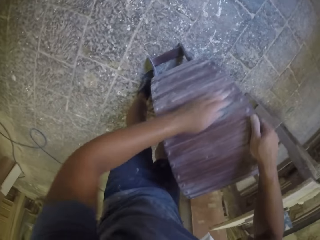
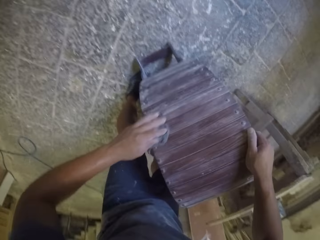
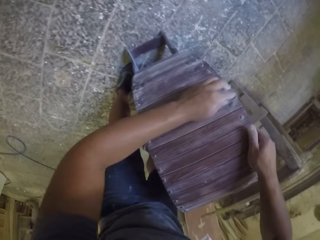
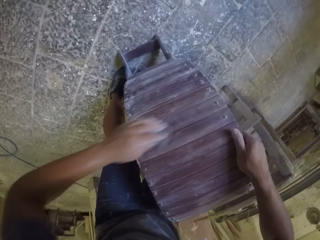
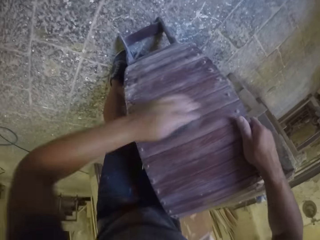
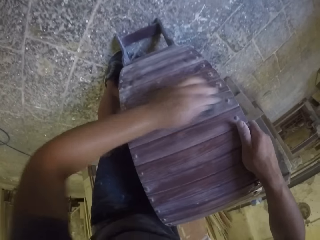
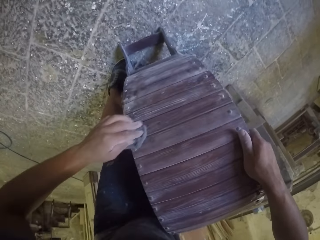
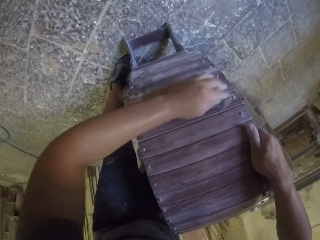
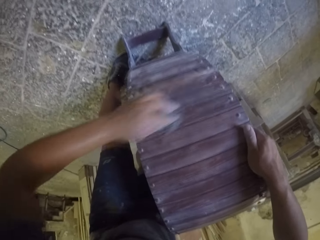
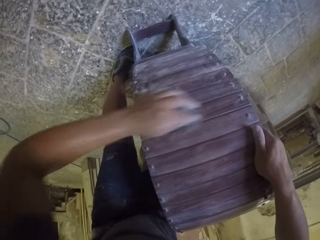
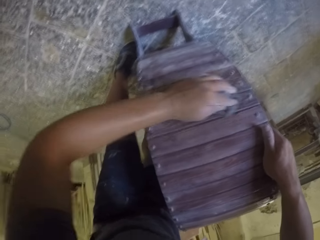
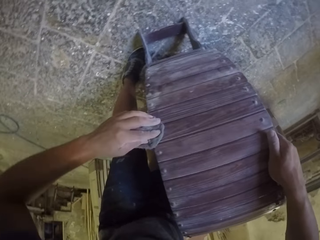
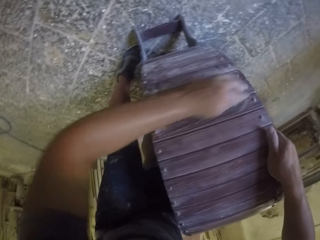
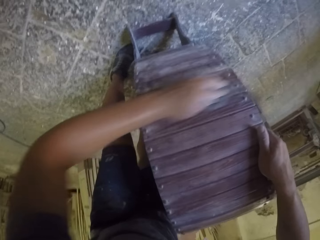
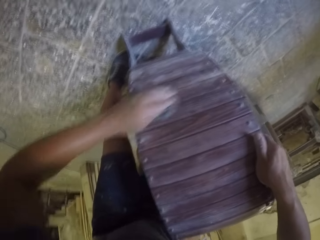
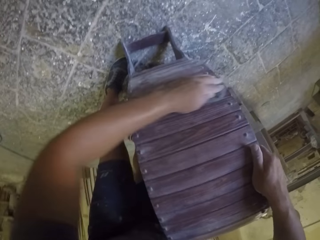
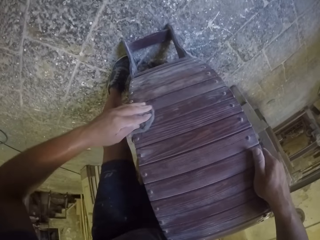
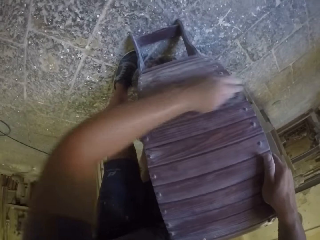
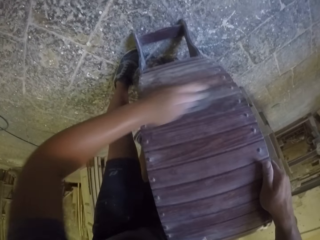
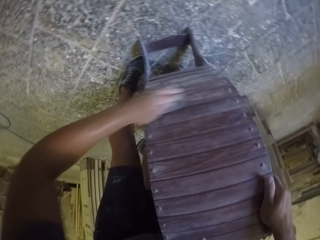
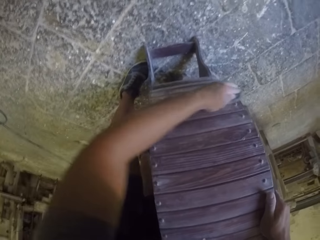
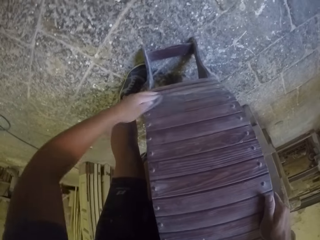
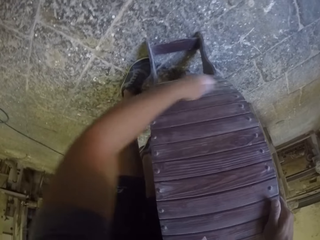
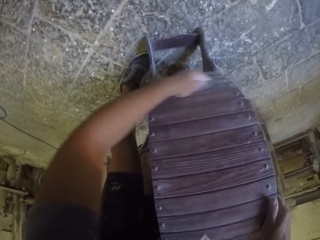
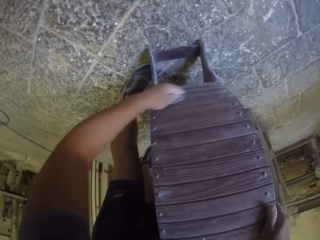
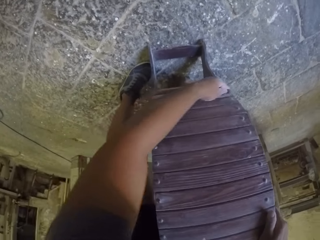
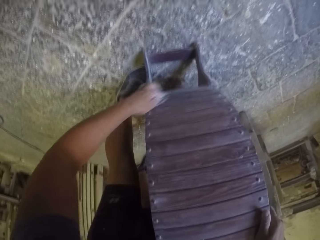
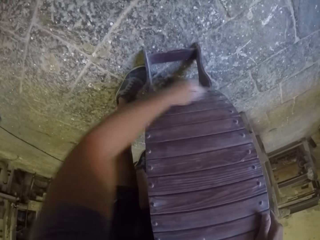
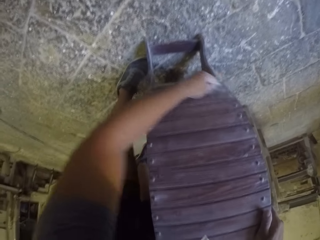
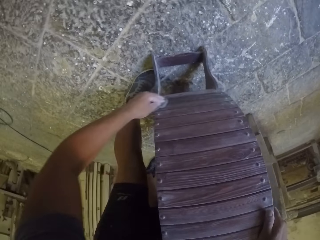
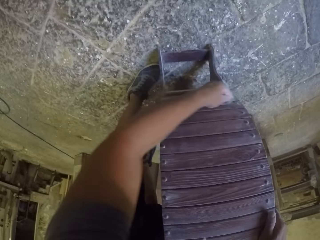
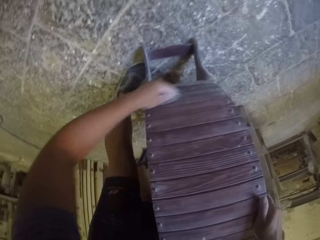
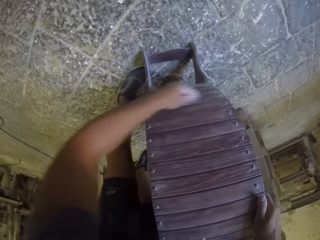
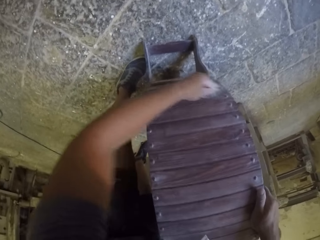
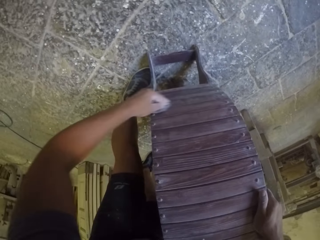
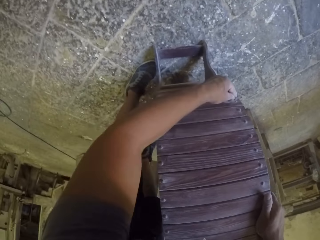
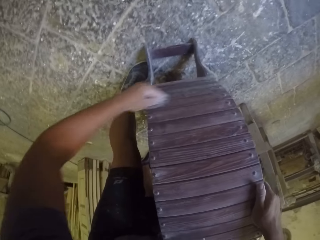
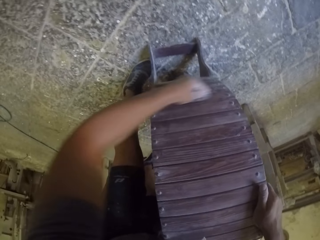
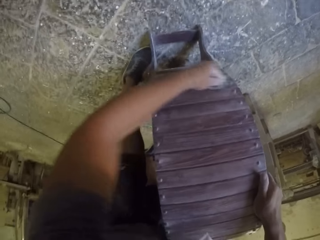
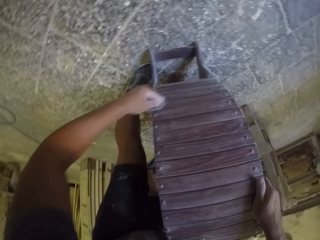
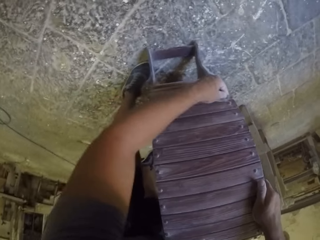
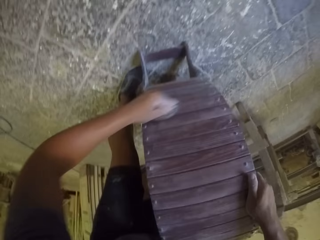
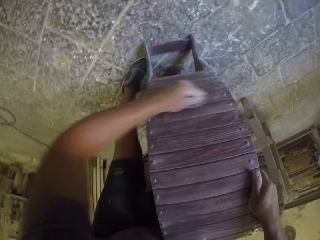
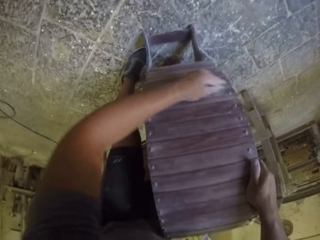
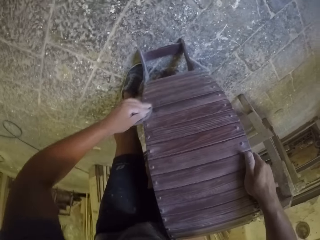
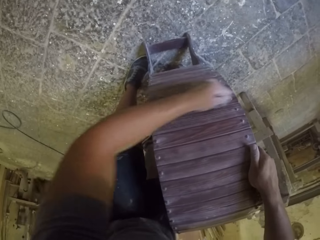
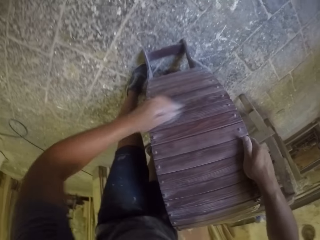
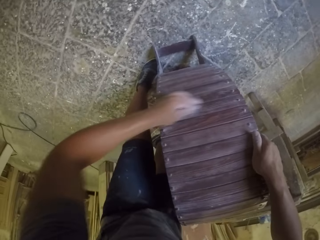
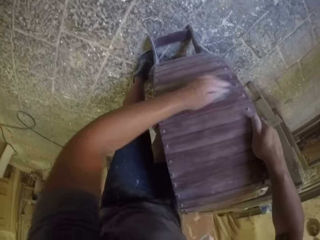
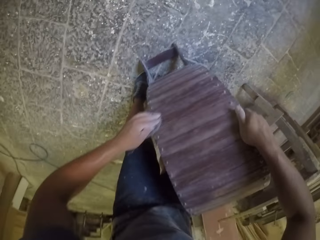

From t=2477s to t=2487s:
The camera wearer holds a wooden stand with the right hand. They smoothen the wooden stand with a sandpaper in the room.

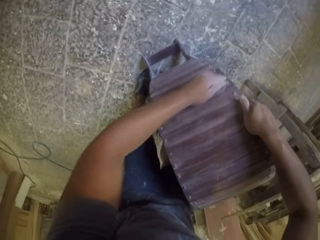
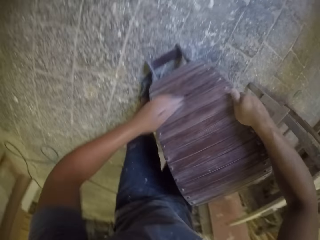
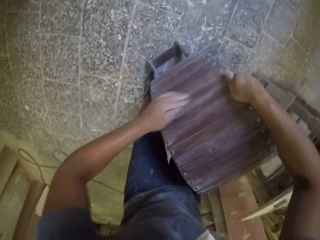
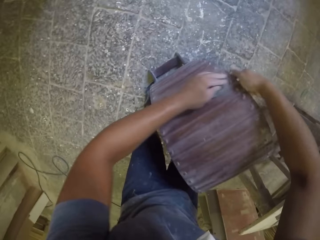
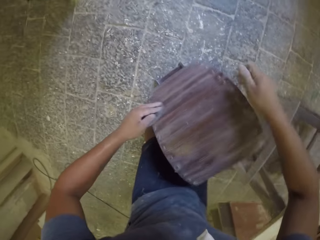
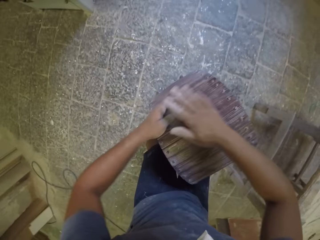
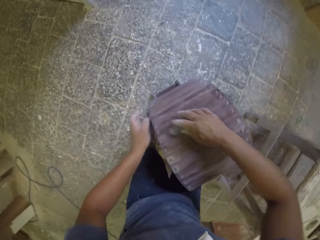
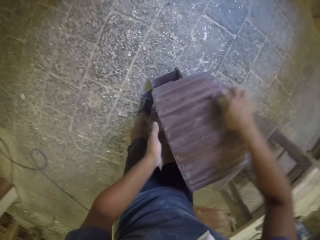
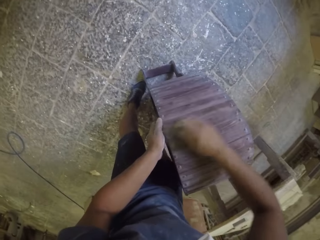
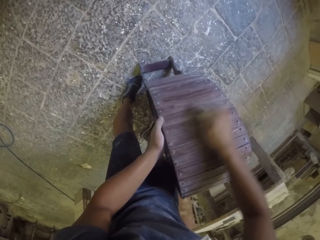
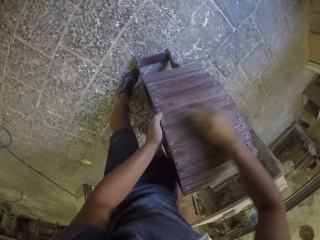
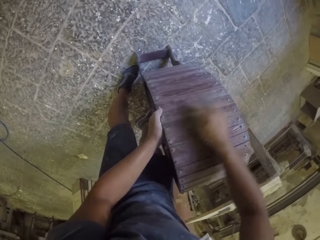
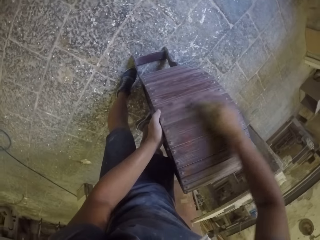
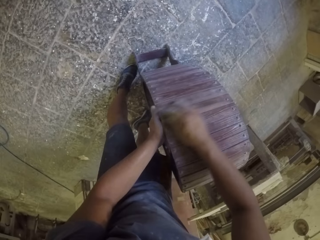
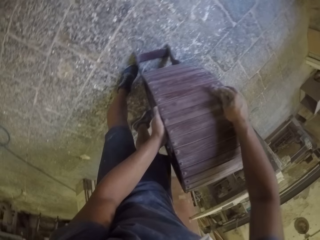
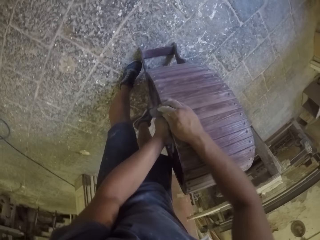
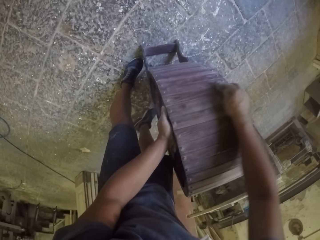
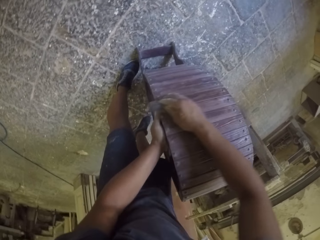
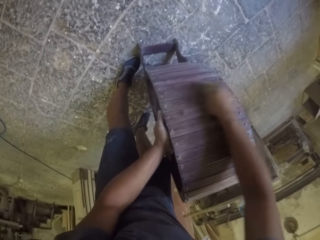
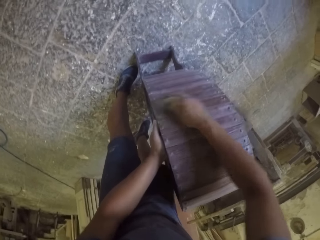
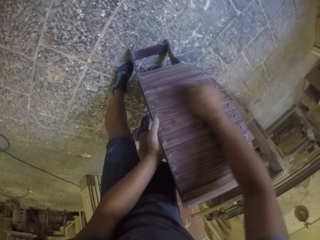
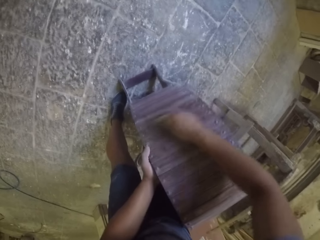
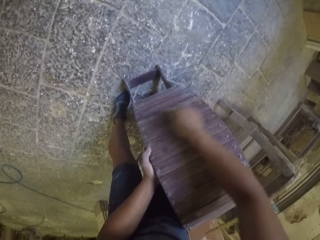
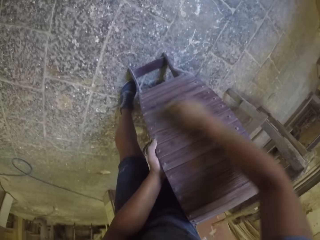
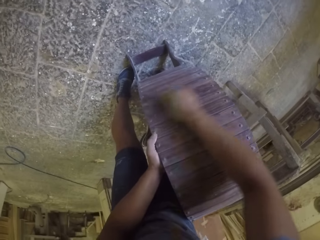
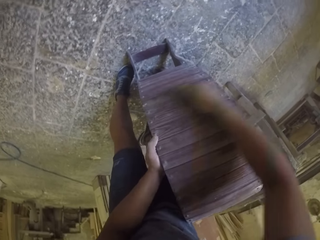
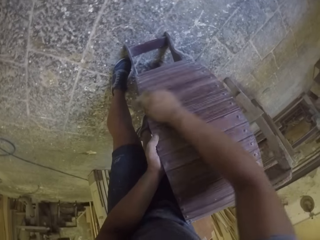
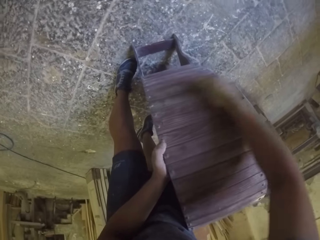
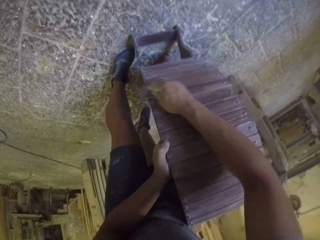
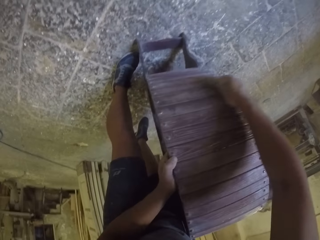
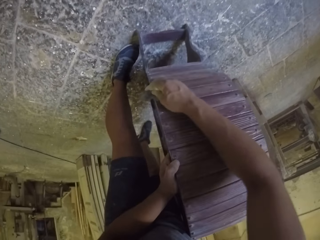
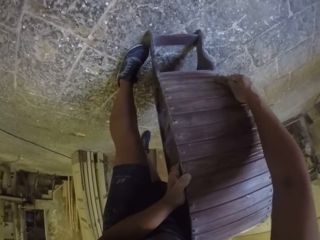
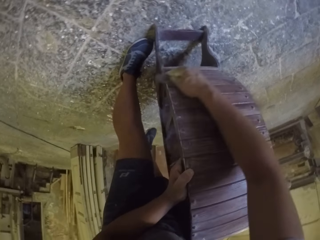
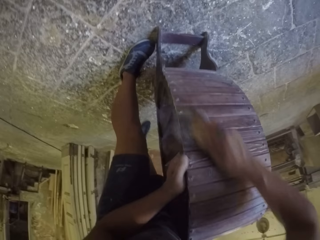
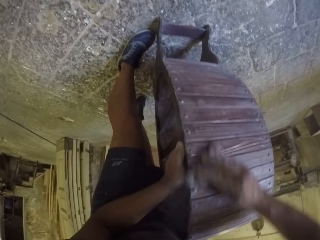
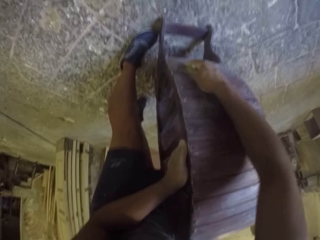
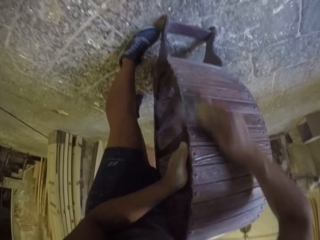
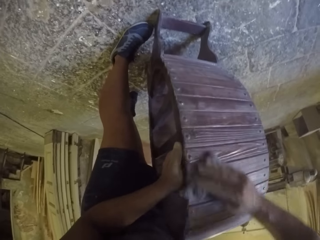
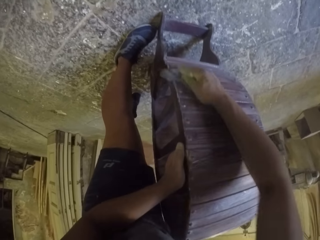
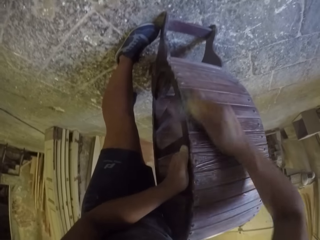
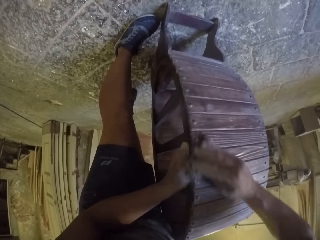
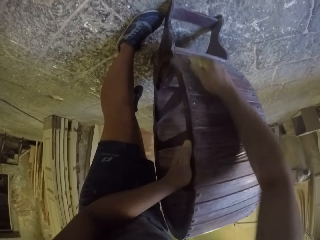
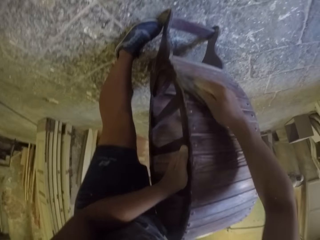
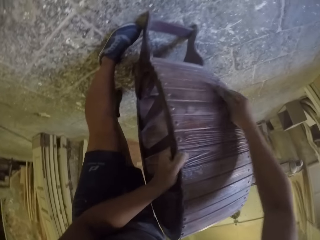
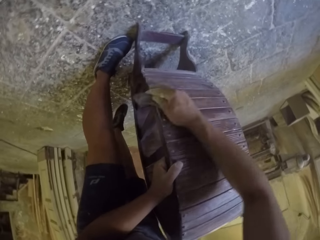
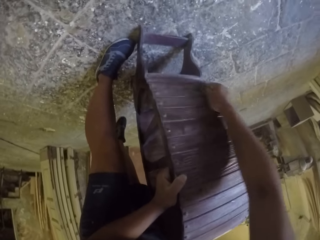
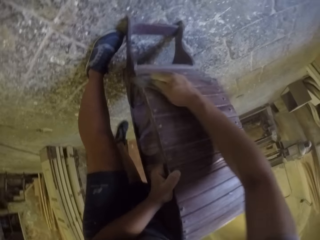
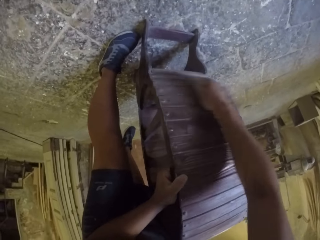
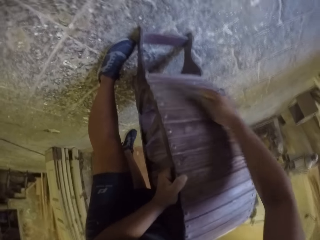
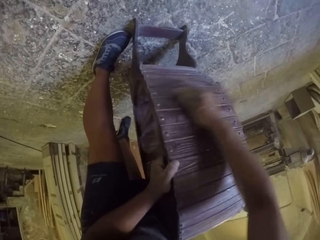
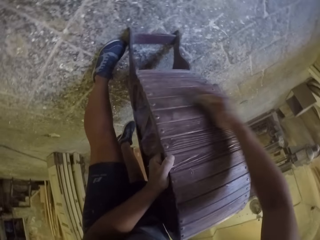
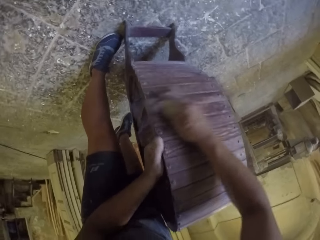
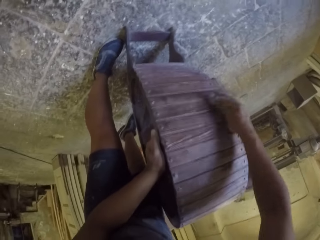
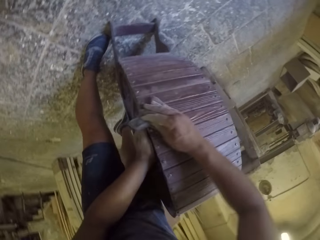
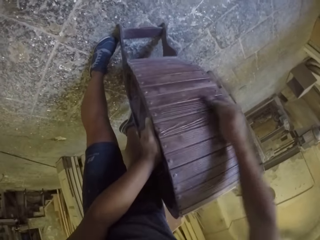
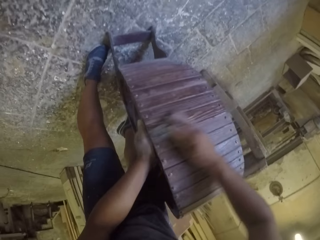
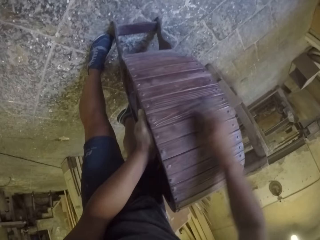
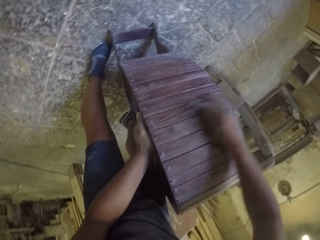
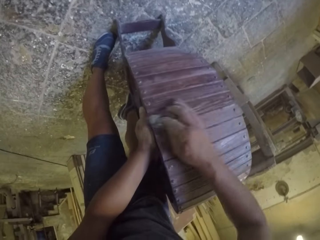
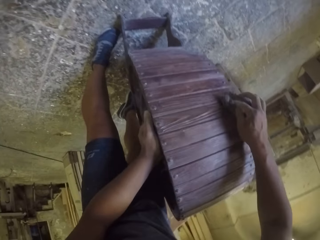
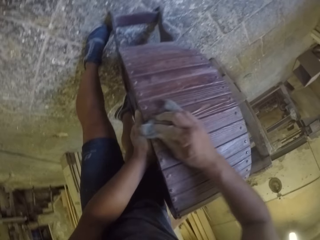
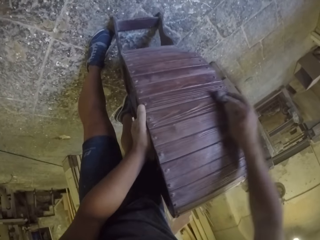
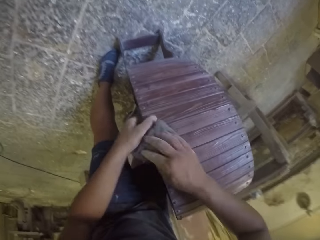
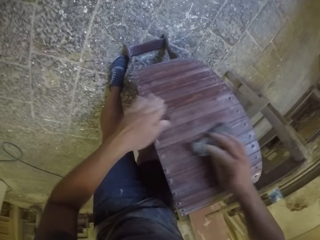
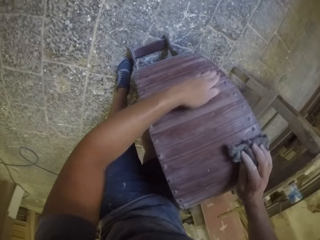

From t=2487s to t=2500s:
The camera wearer holds a wooden stand with the left hand. They smoothen the wooden stand with a sandpaper in the room.
